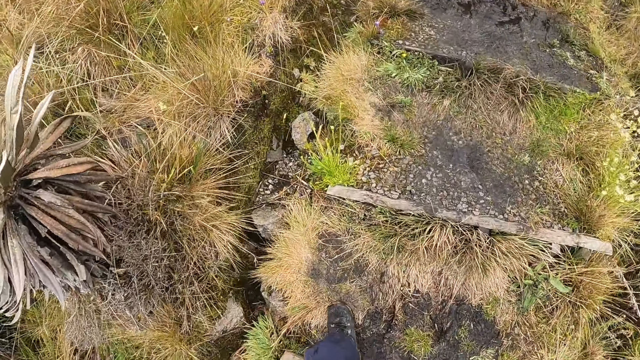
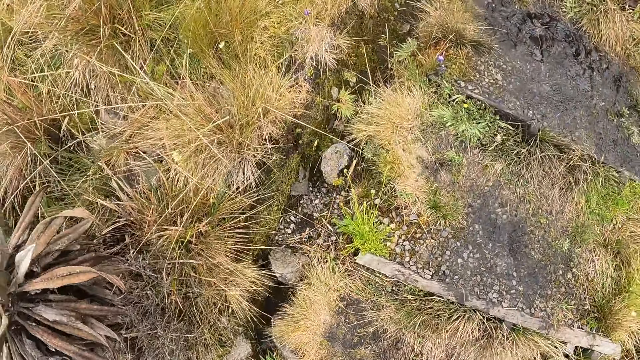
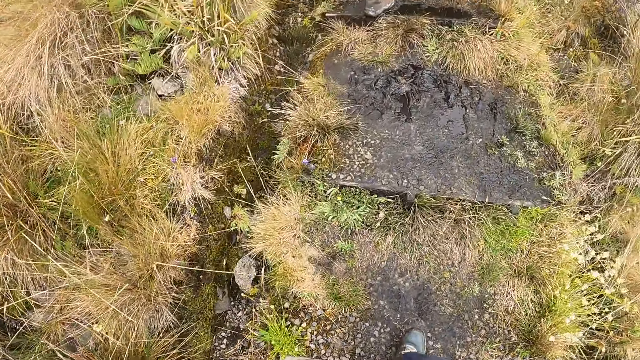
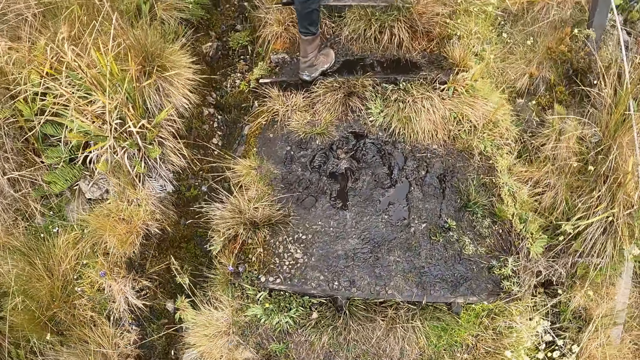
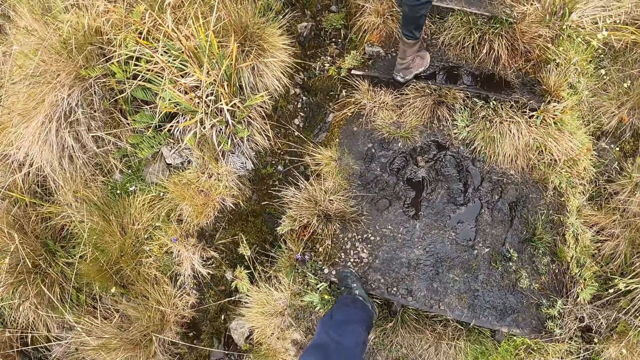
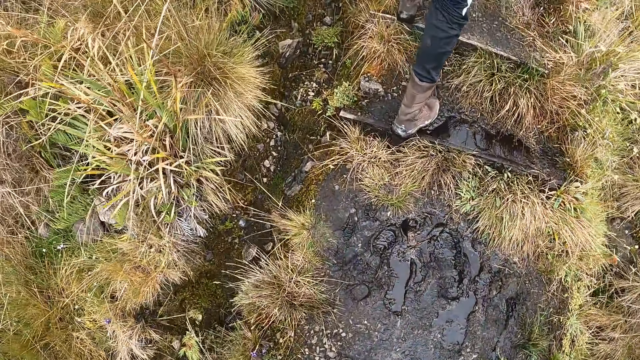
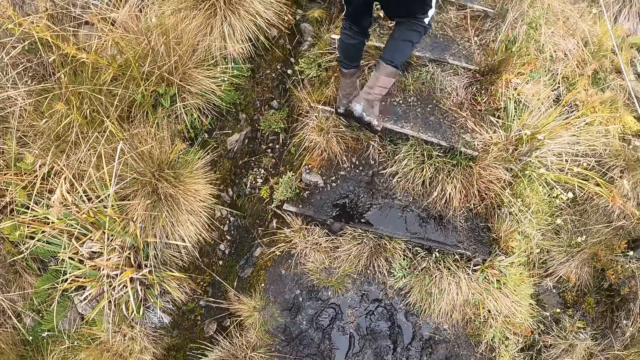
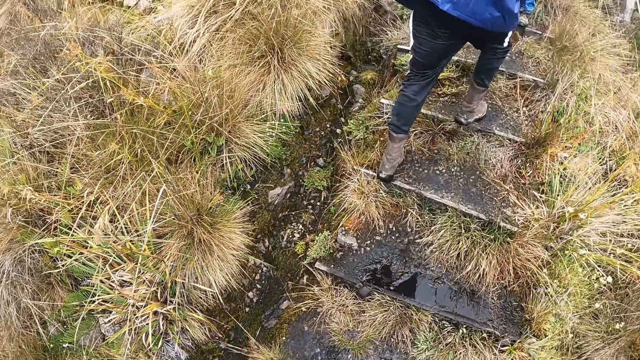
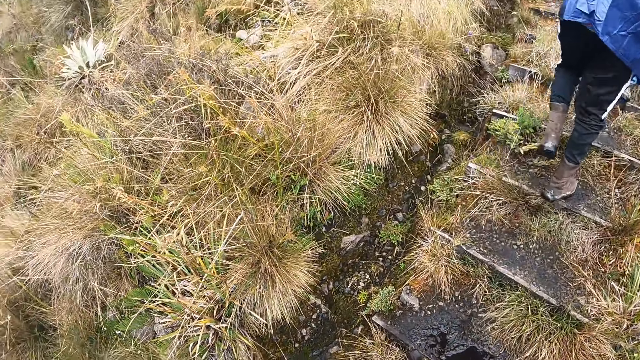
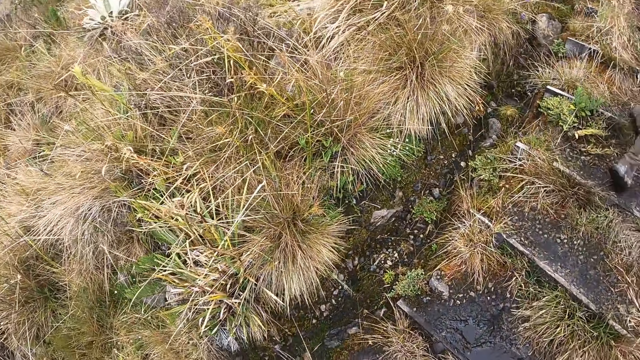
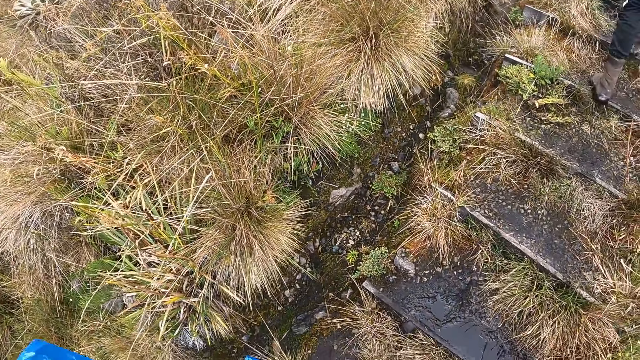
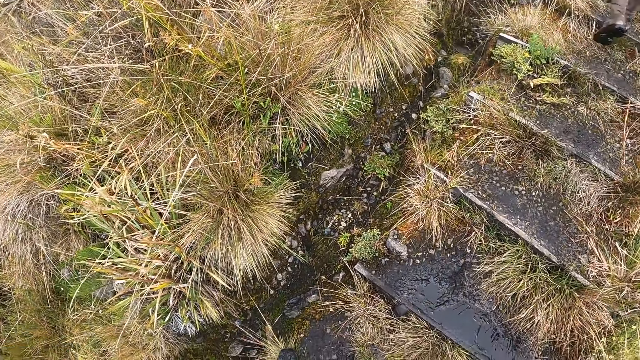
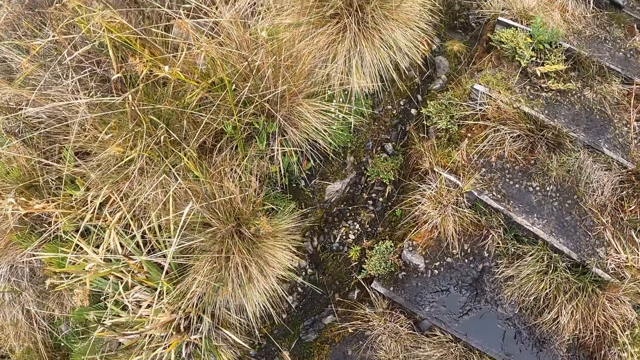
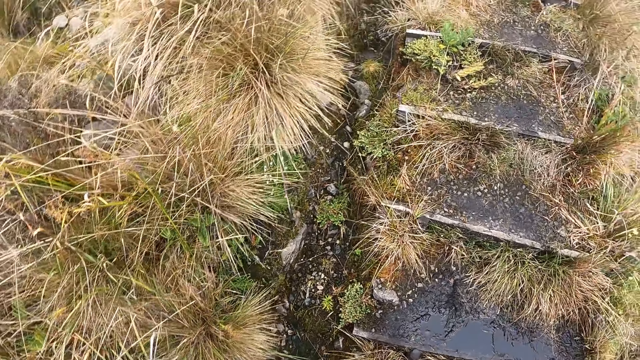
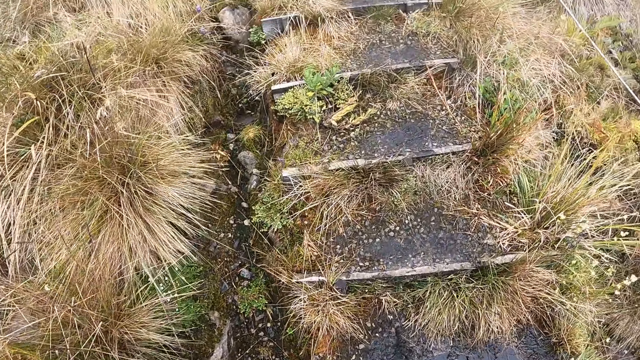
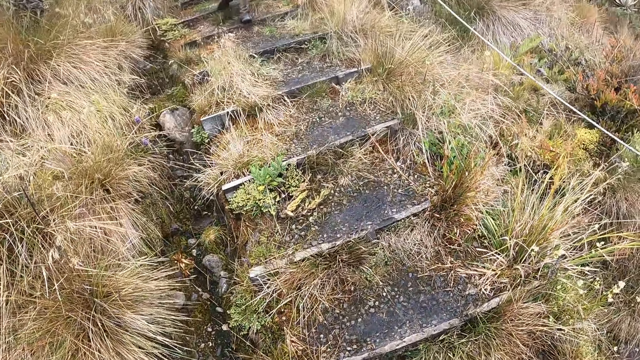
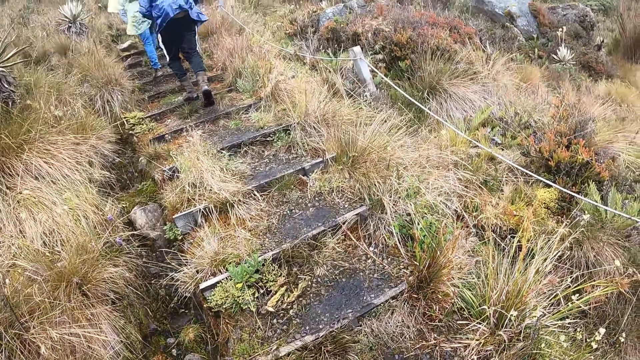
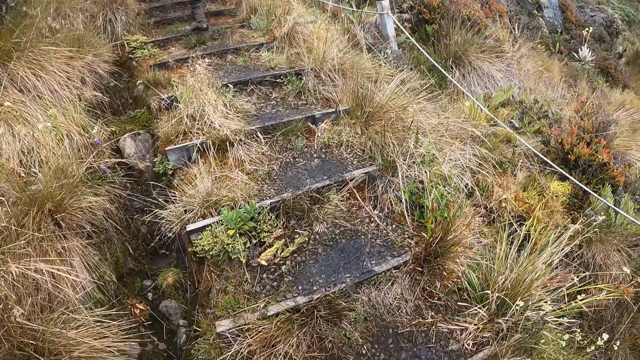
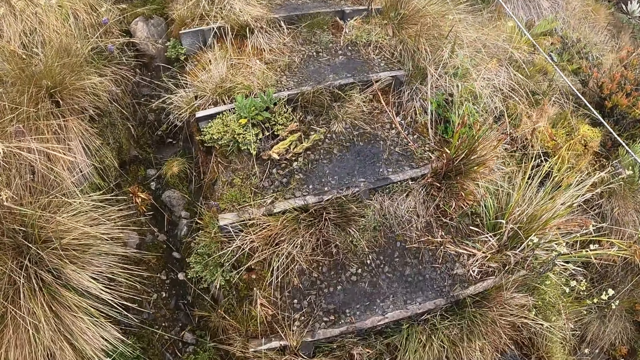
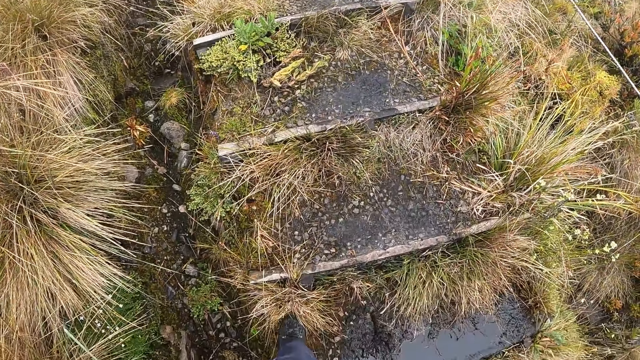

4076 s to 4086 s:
The camera wearer climbs up the hill through the stairway.

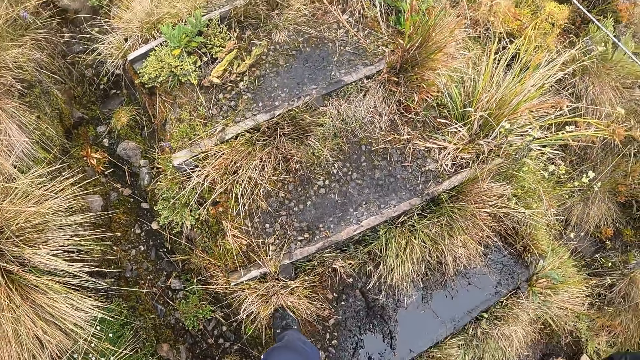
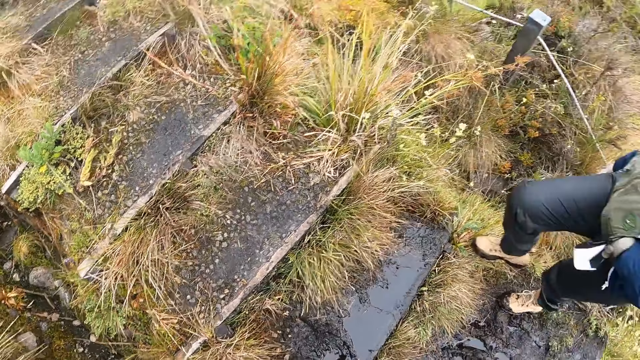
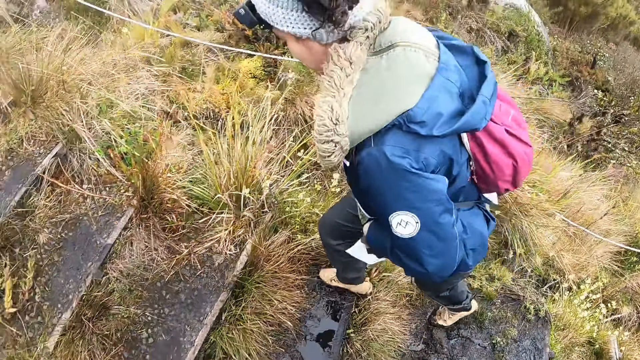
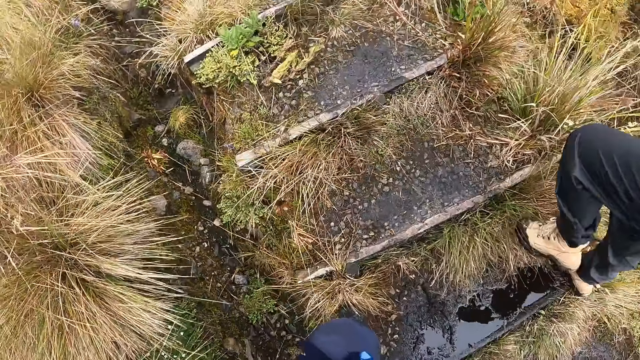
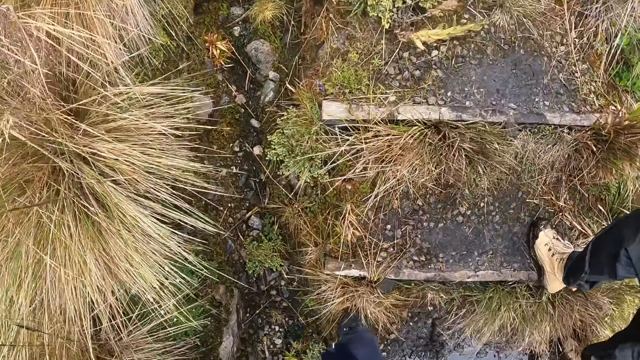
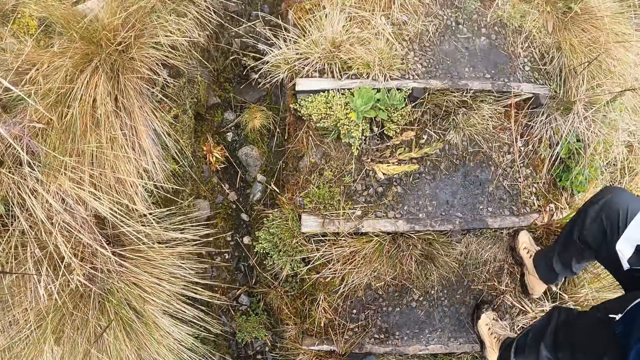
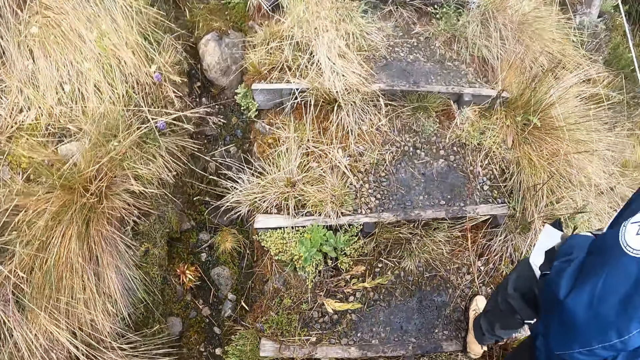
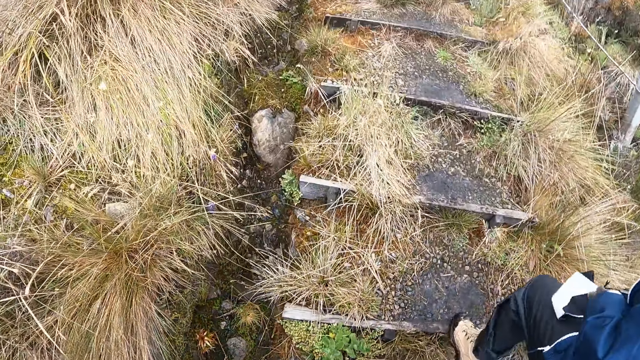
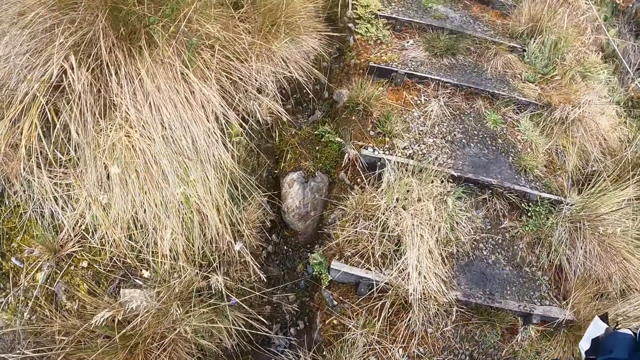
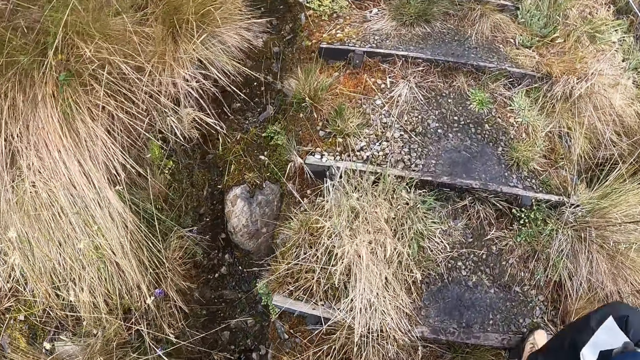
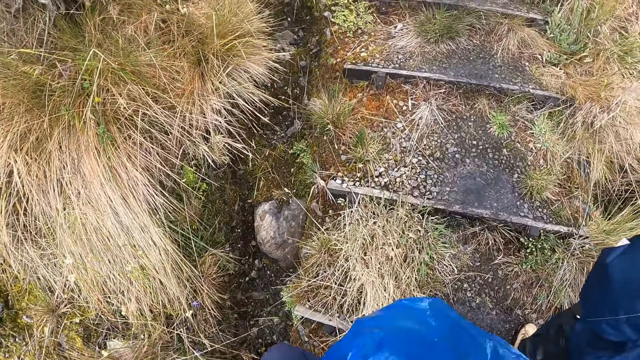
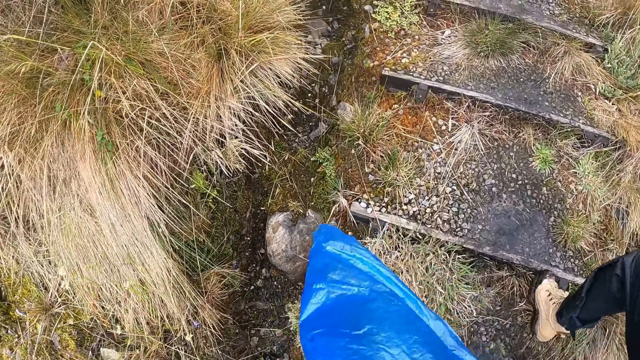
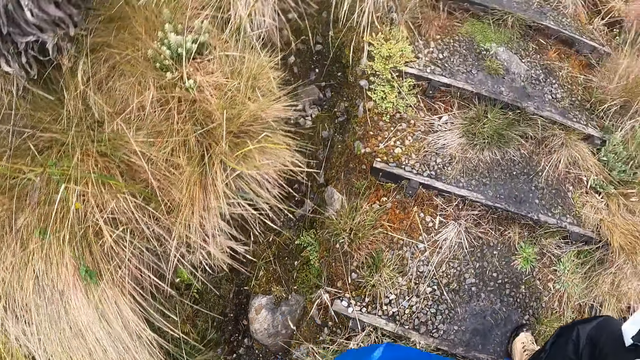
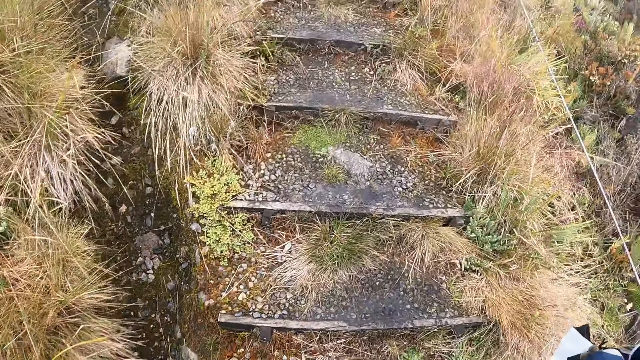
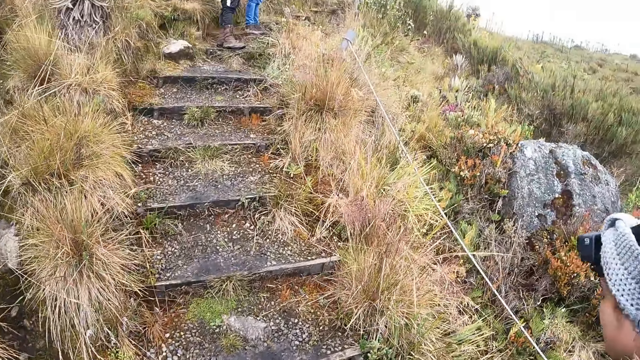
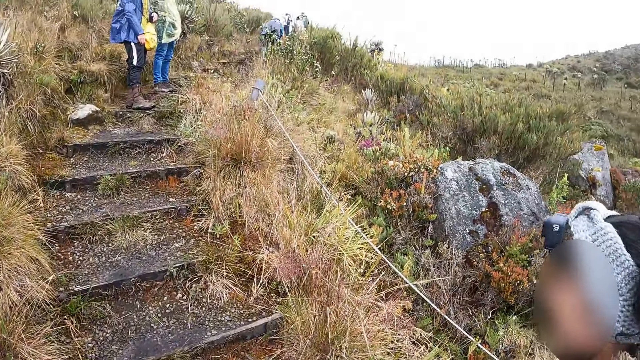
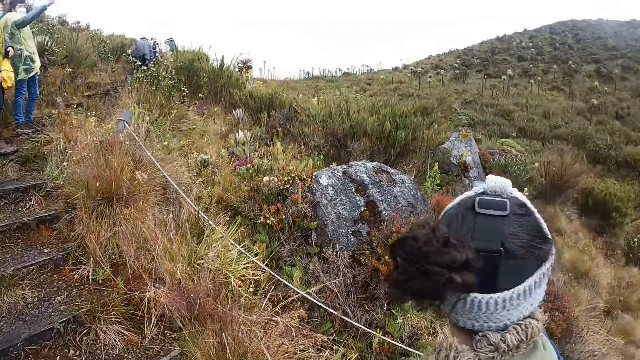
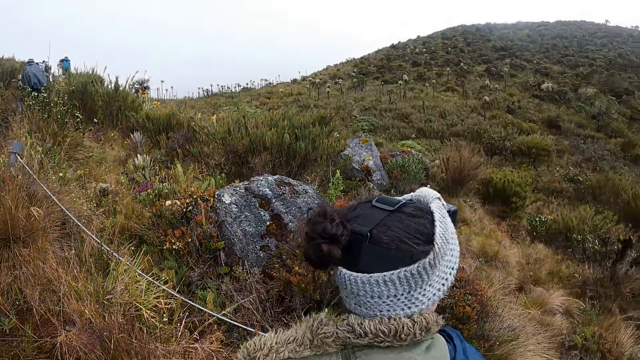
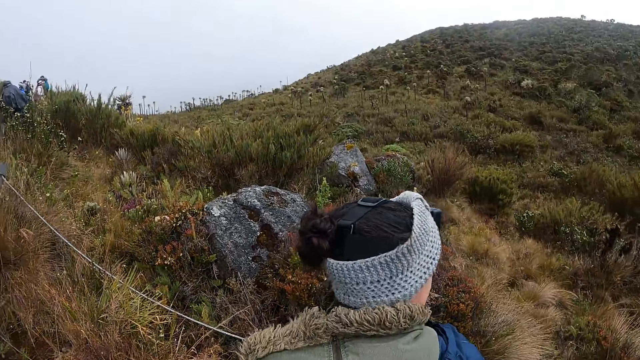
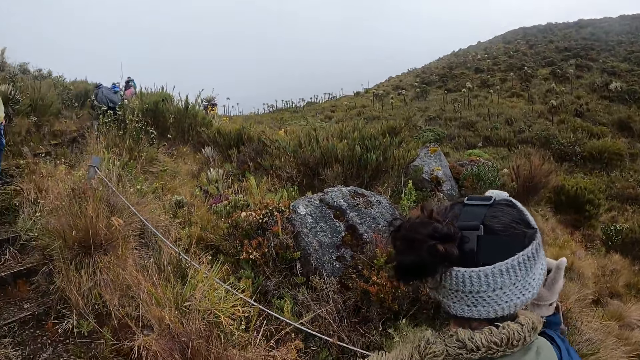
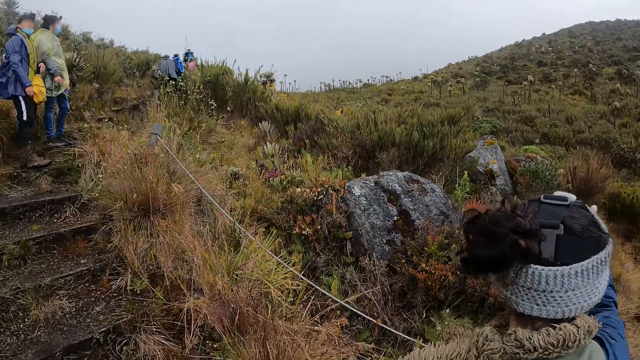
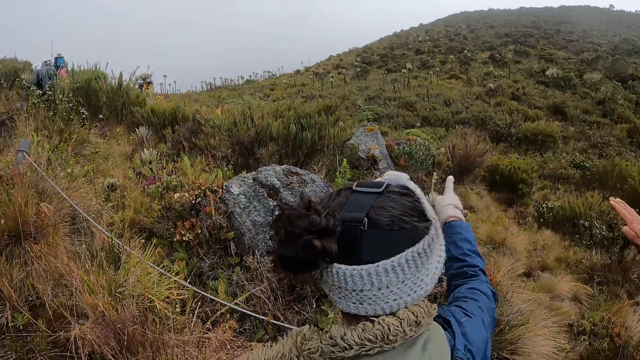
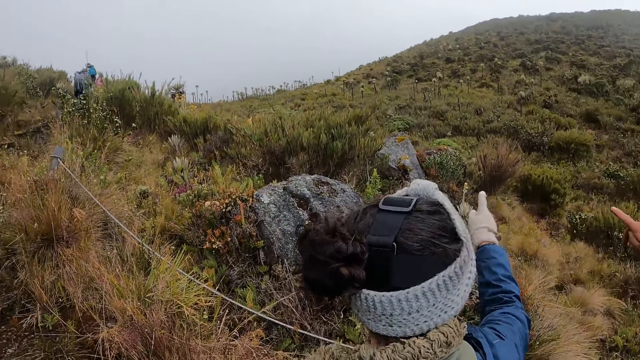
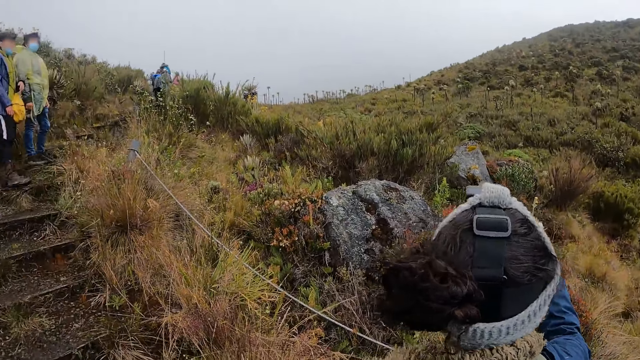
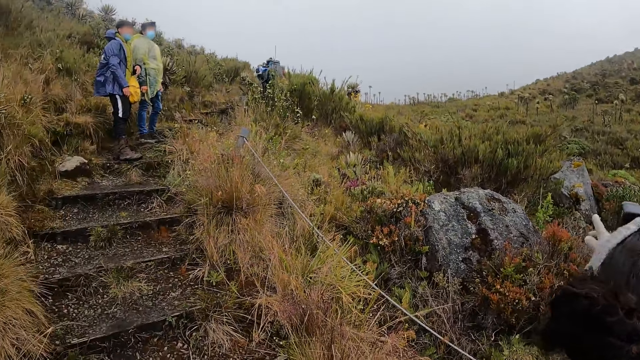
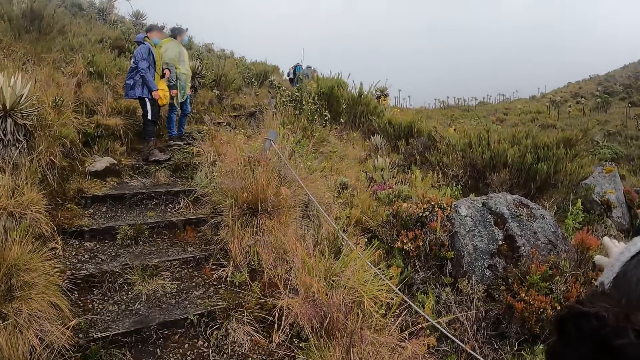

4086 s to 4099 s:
A woman climbs up the hill through the stairway. The camera wearer looks around on a person. They walk on the grassland. The person gestures using her hands. The camera wearer interacts with the woman, a man and another woman.
